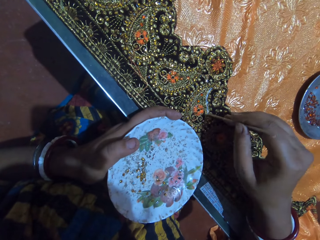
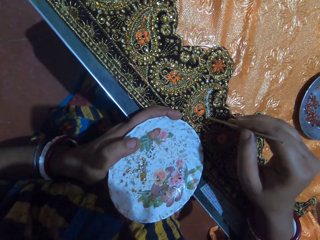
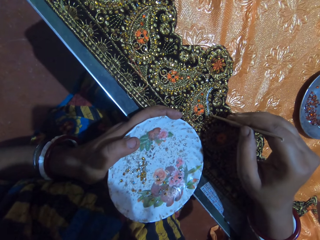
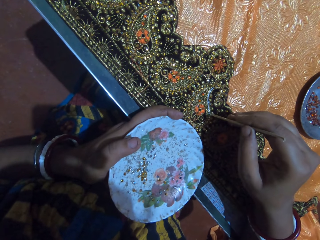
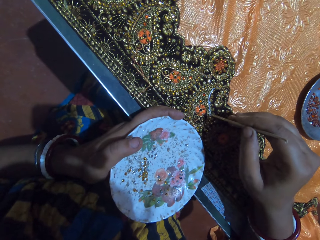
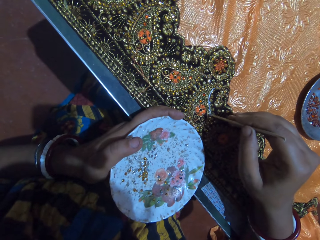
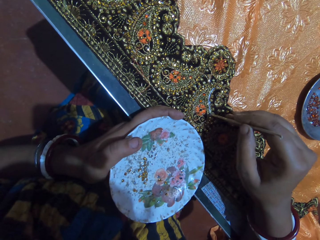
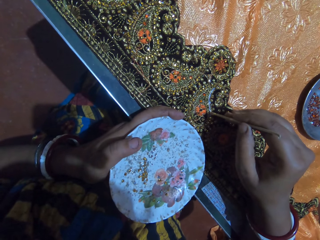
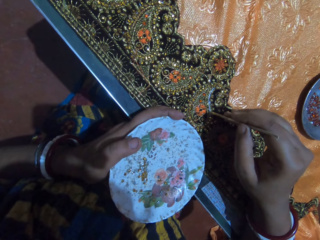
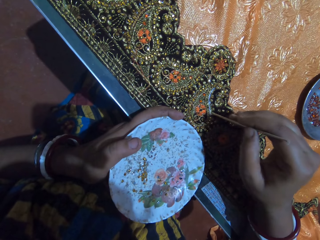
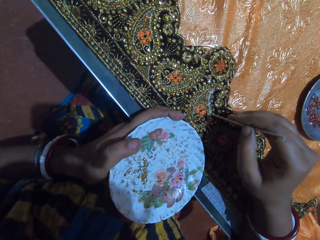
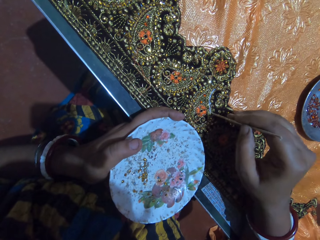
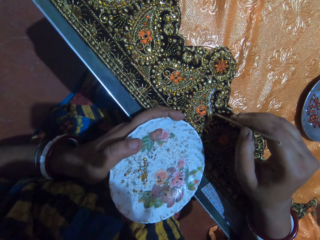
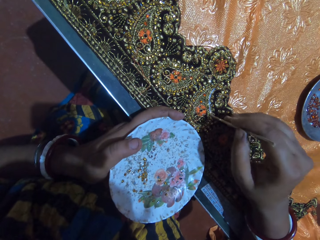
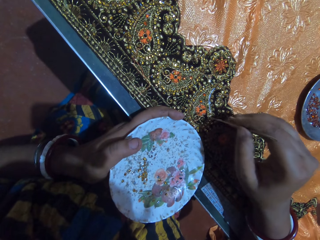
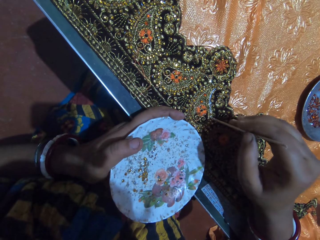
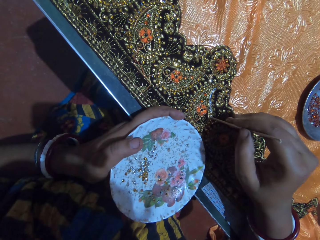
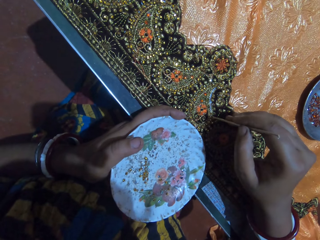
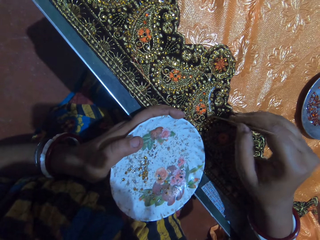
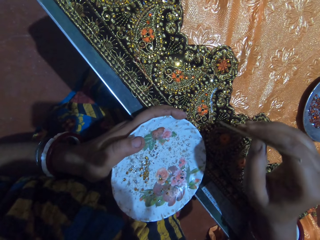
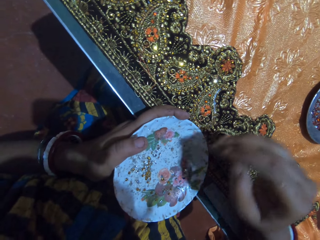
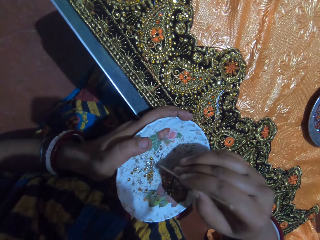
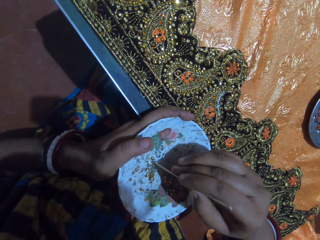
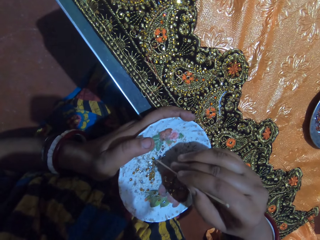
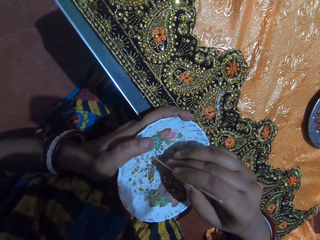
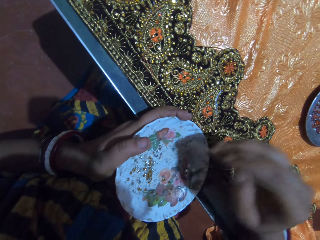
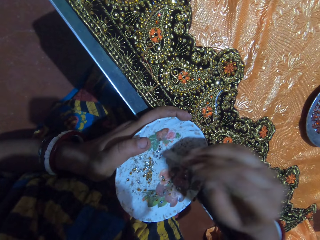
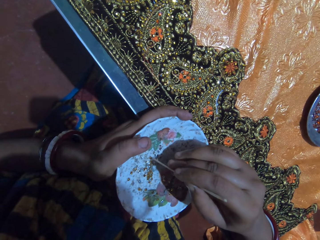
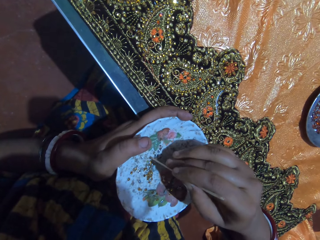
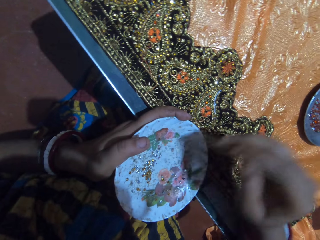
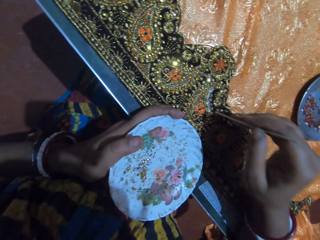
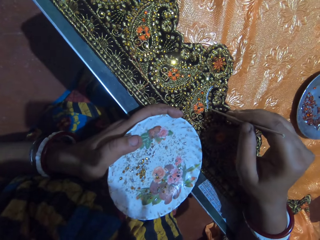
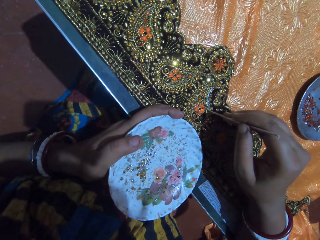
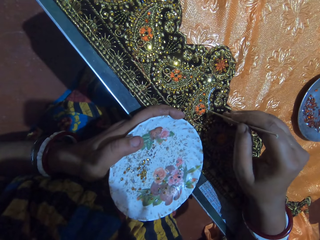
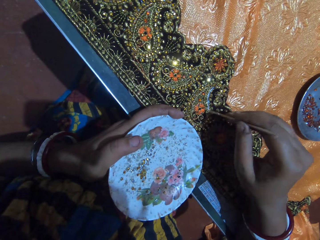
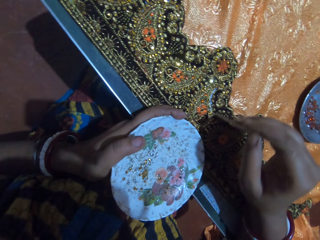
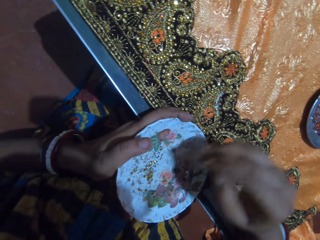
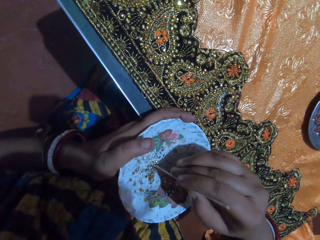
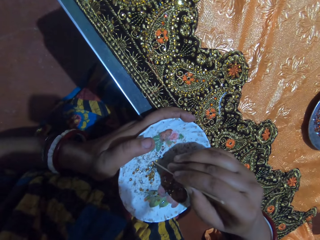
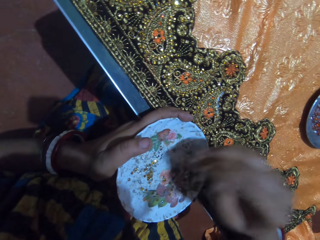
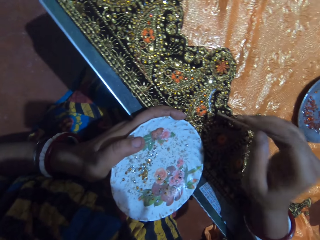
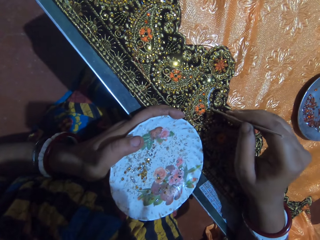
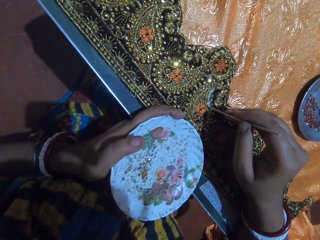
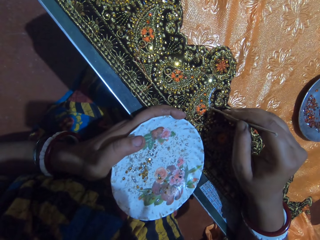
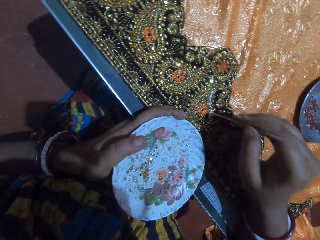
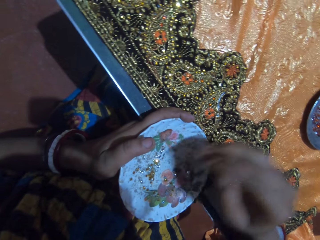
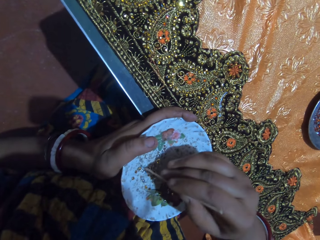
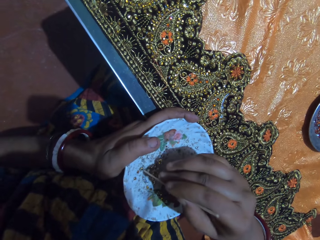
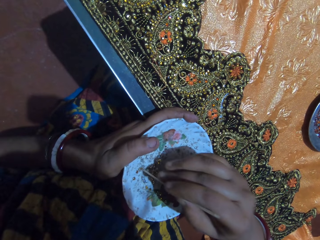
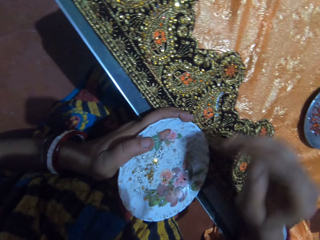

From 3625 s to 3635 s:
The camera wearer stones the cloth on the table with the rhinestone attached to the pick-stick in her right hand. She picks a rhinestone from the plate in her left hand with the pick-stick in her right hand. She stones the cloth on the table with the rhinestone attached to the pick-stick in her right hand. She picks a rhinestone from the plate in her left hand with the pick-stick in her right hand. She stones the cloth on the table with the rhinestone attached to the pick-stick in her right hand. She picks a rhinestone from the plate in her left hand with the pick-stick in her right hand.

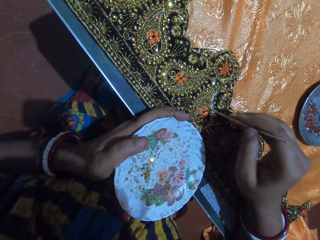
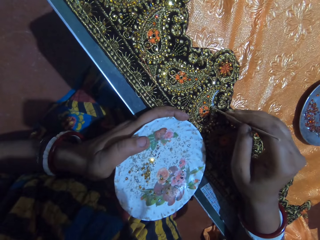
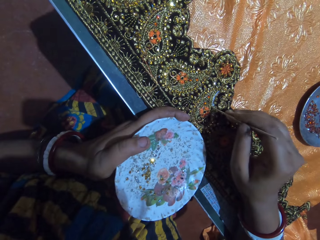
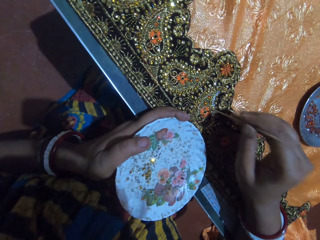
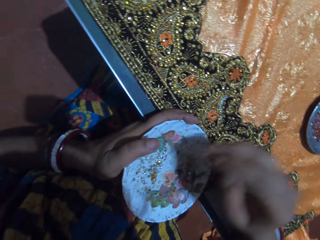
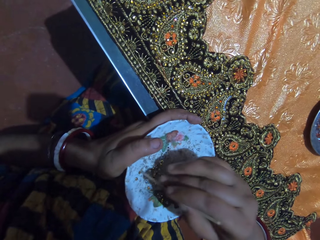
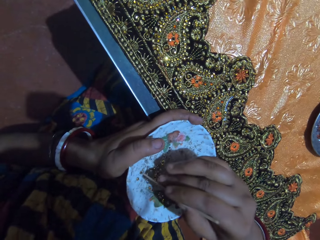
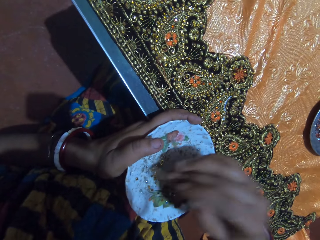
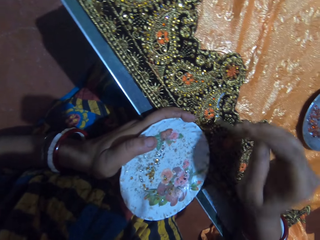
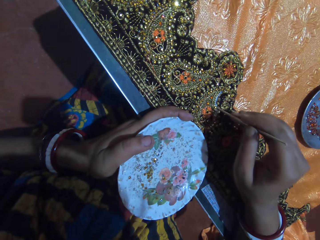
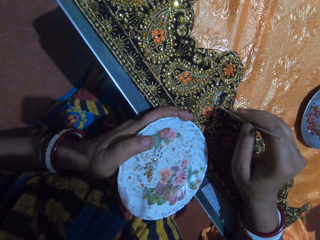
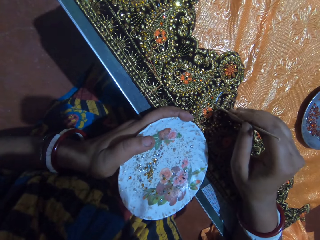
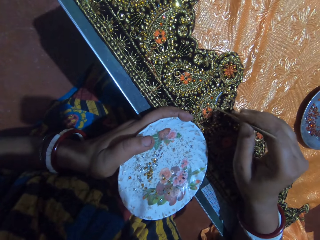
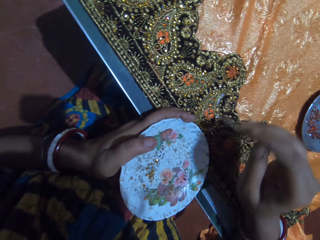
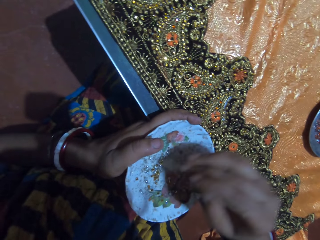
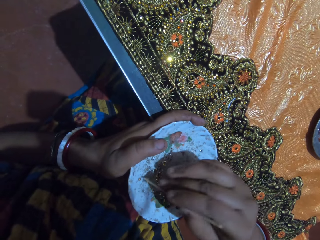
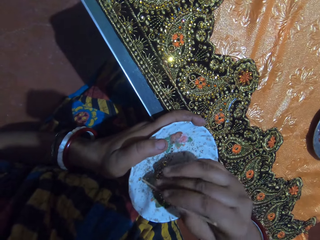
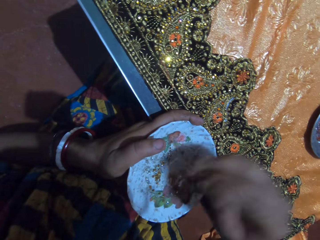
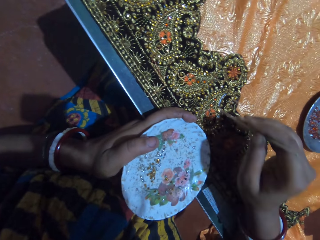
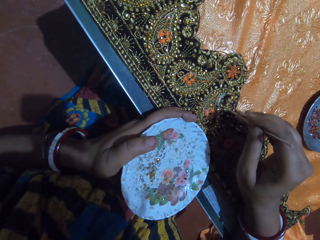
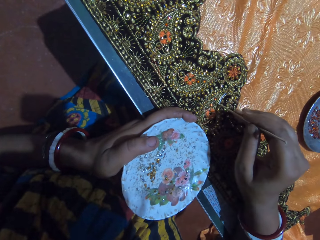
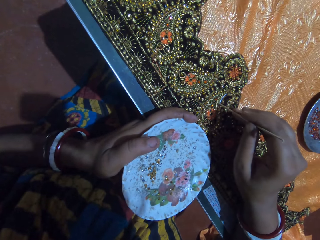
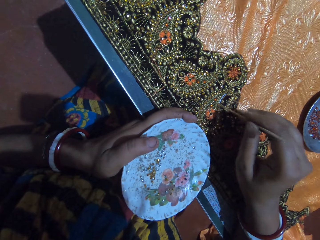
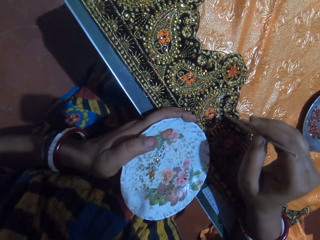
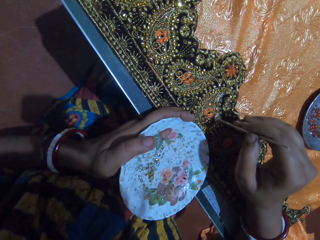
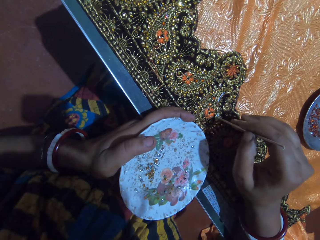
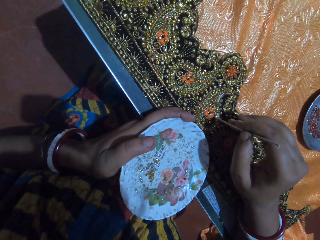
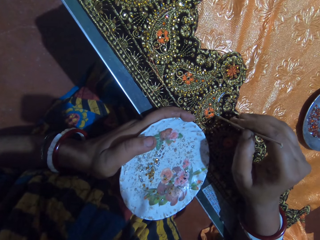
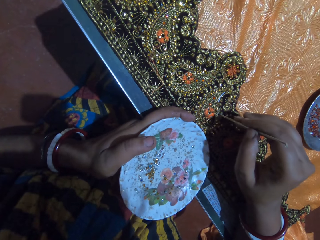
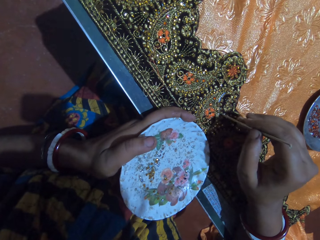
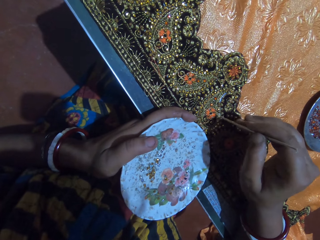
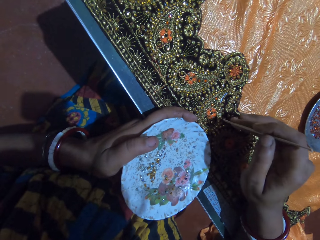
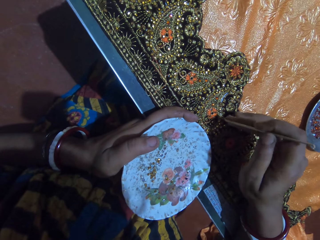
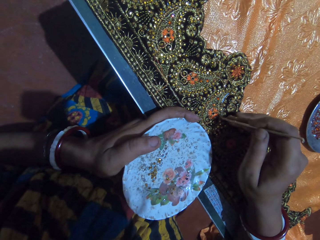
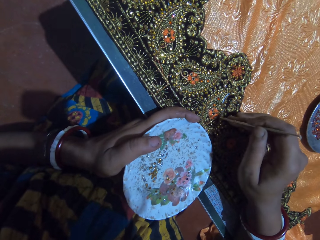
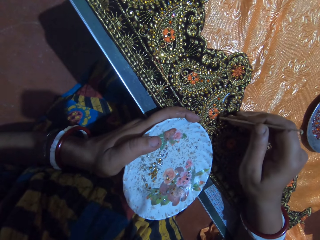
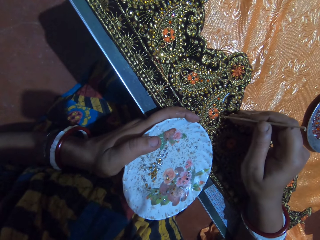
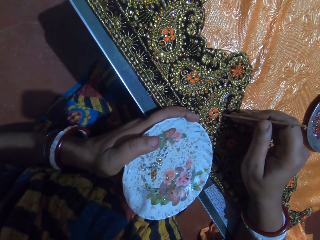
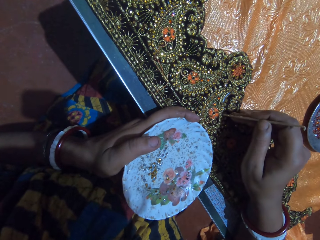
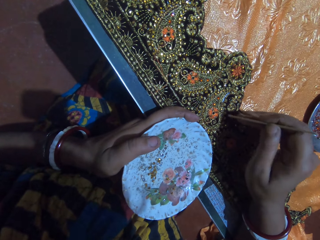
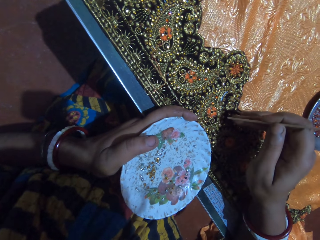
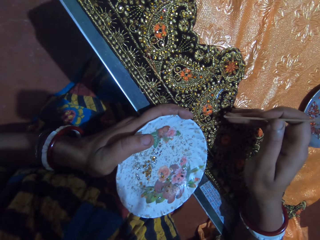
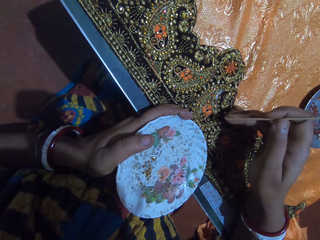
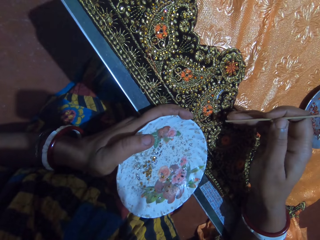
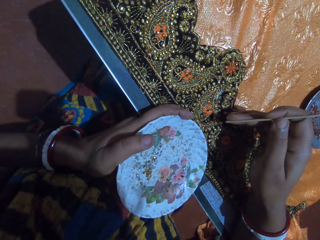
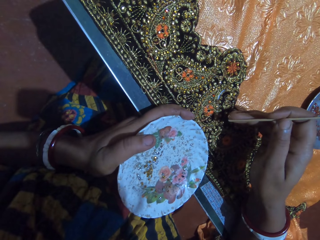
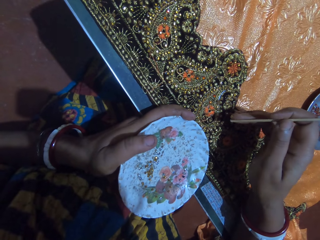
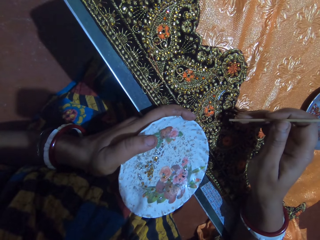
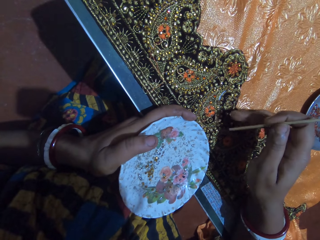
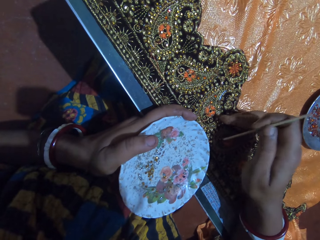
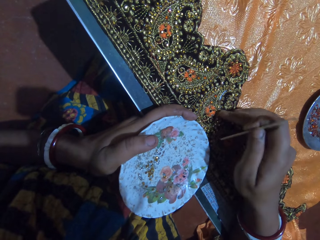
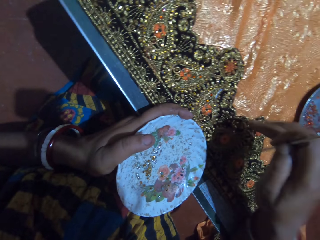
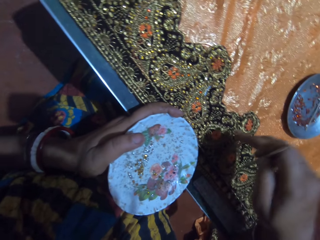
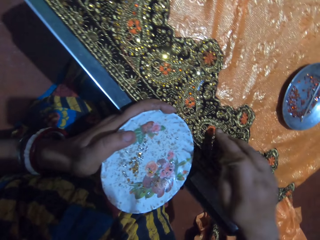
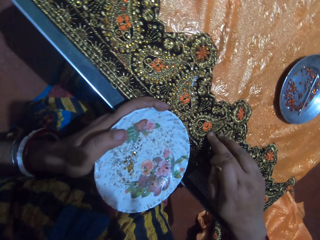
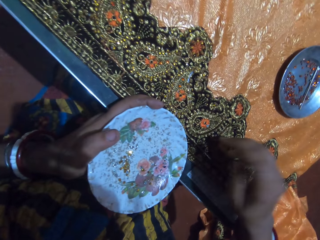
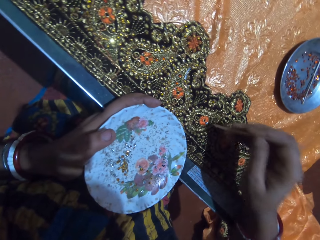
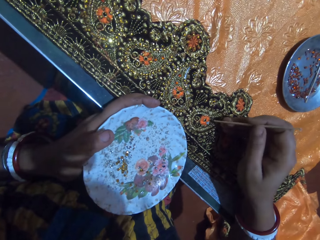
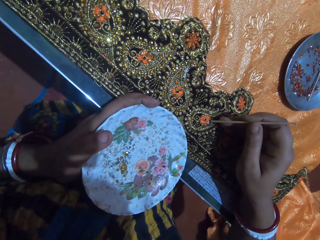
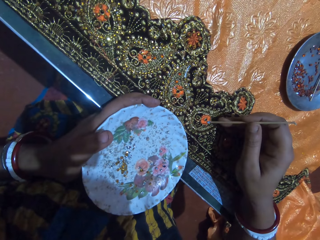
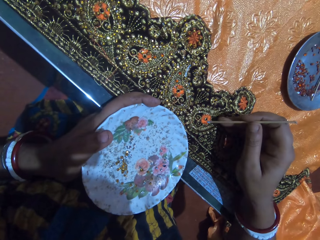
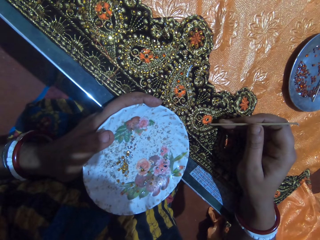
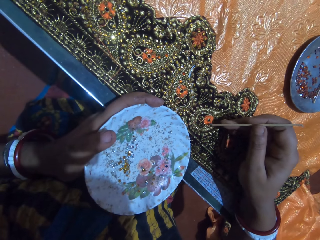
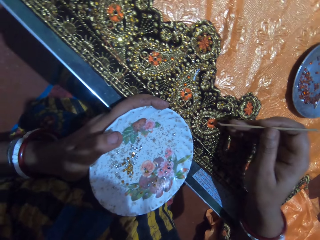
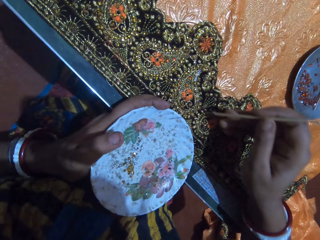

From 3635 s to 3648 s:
The camera wearer stones the cloth on the table with the rhinestone attached to the pick-stick in her right hand. She picks a rhinestone from the plate in her left hand with the pick-stick in her right hand. She stones the cloth on the table with the rhinestone attached to the pick-stick in her right hand. She picks a rhinestone from the plate in her left hand with the pick-stick in her right hand. She stones the cloth on the table with the rhinestone attached to the pick-stick in her right hand.
